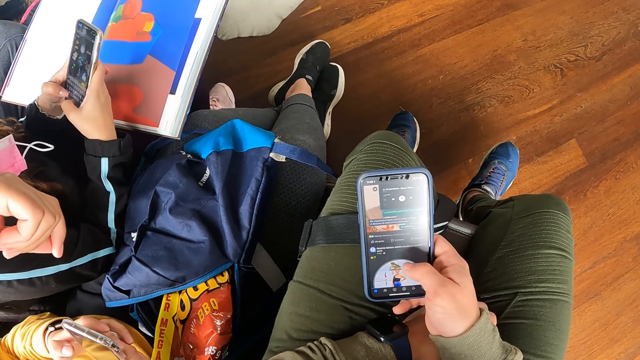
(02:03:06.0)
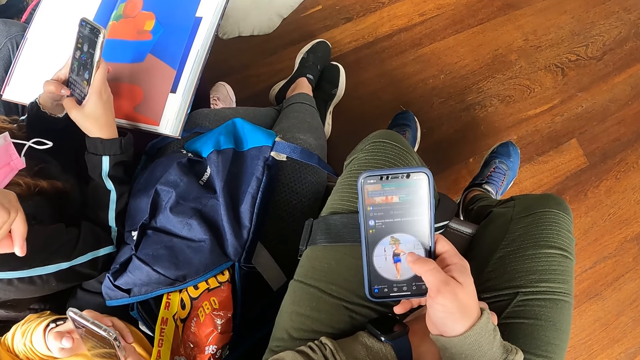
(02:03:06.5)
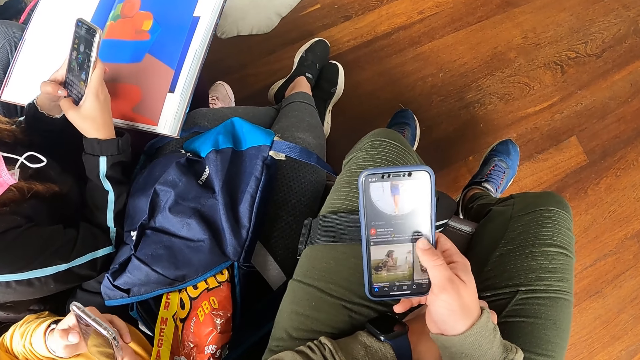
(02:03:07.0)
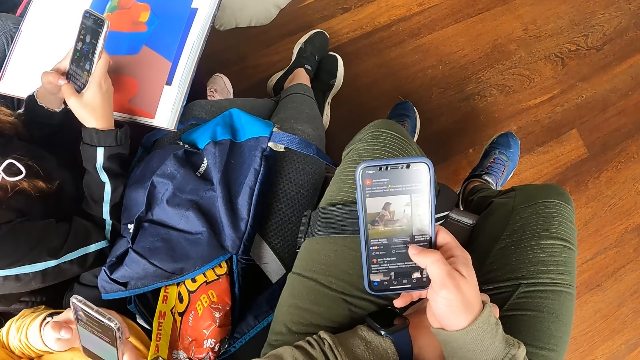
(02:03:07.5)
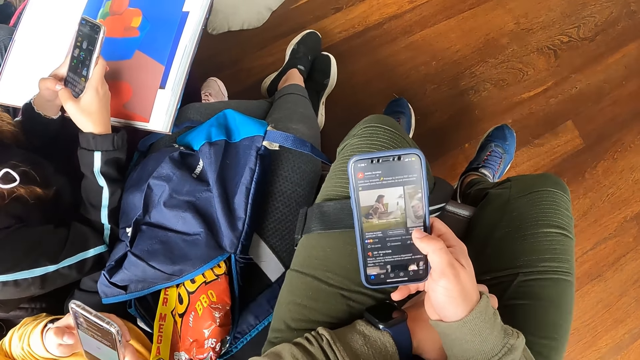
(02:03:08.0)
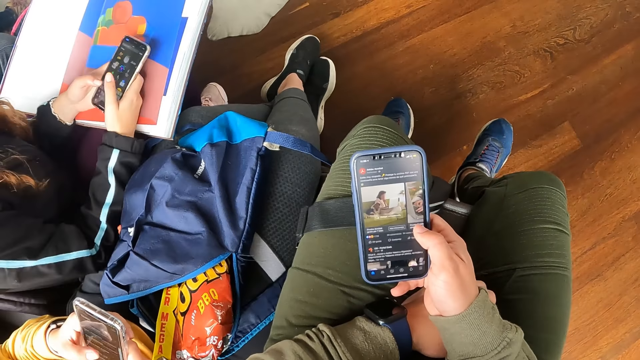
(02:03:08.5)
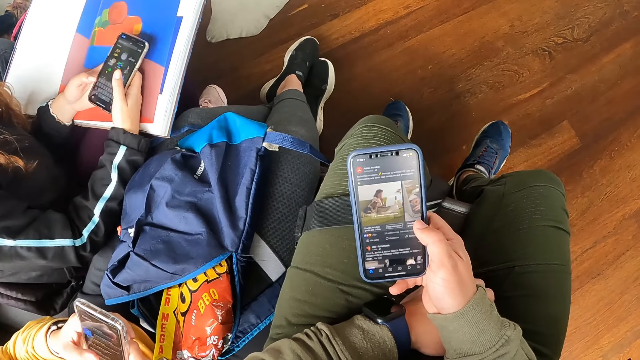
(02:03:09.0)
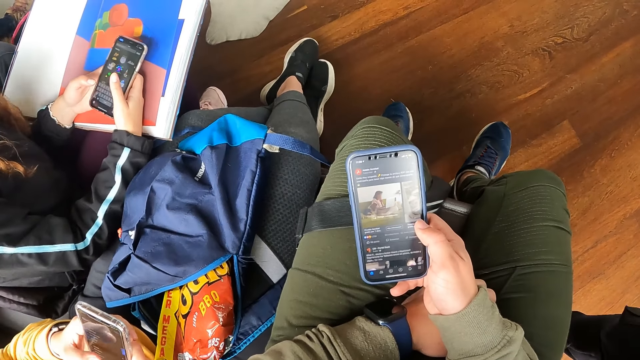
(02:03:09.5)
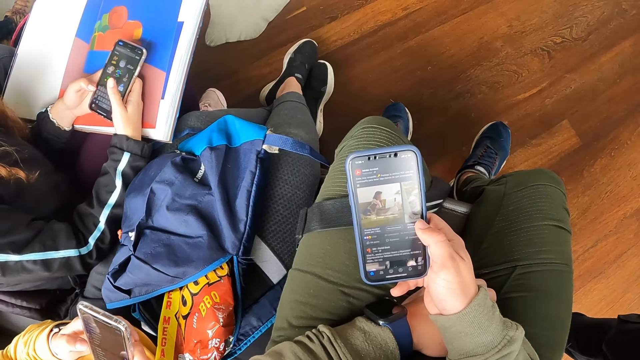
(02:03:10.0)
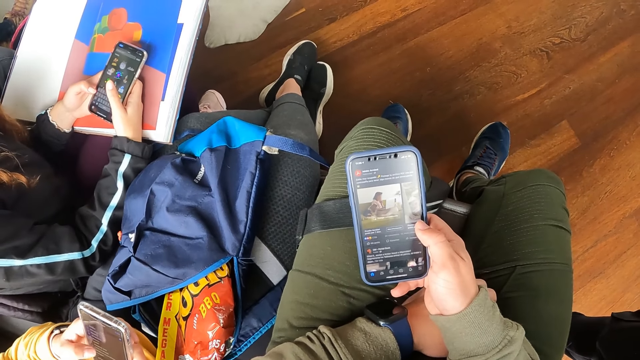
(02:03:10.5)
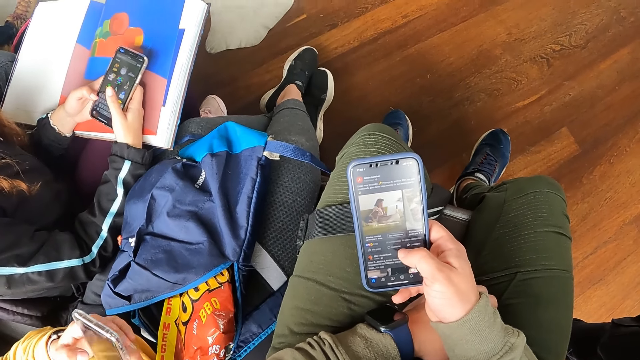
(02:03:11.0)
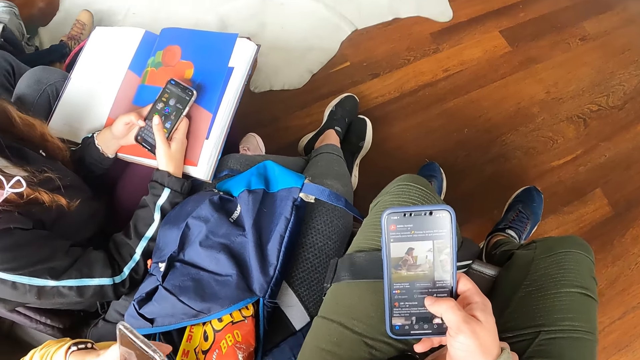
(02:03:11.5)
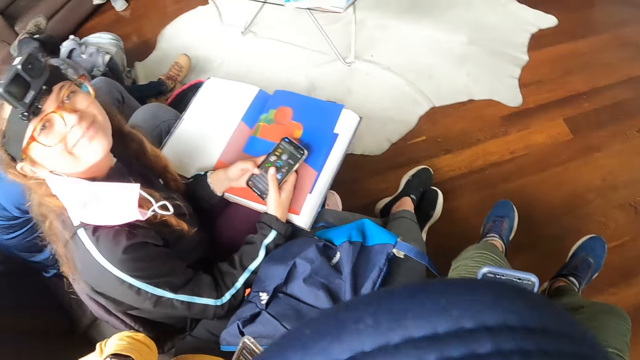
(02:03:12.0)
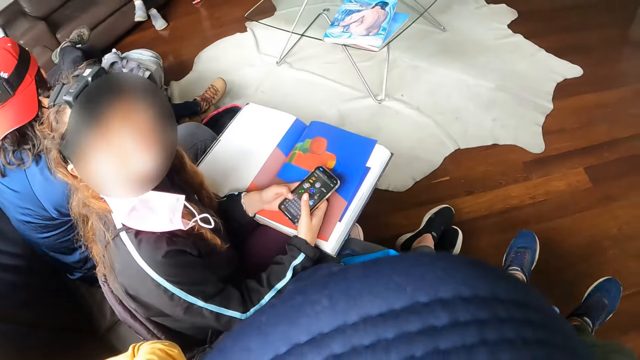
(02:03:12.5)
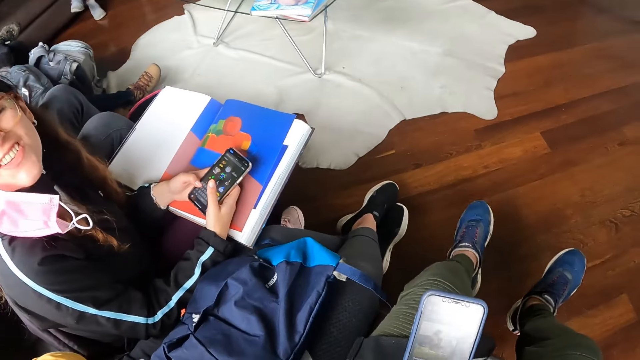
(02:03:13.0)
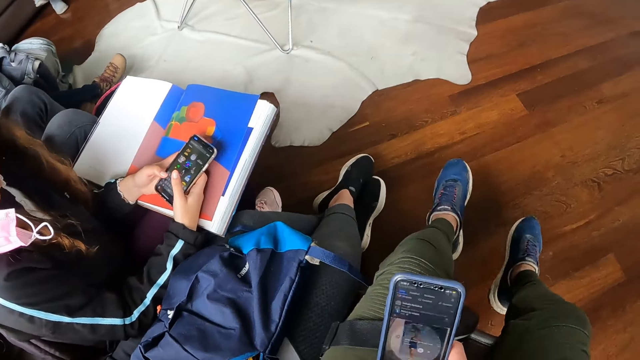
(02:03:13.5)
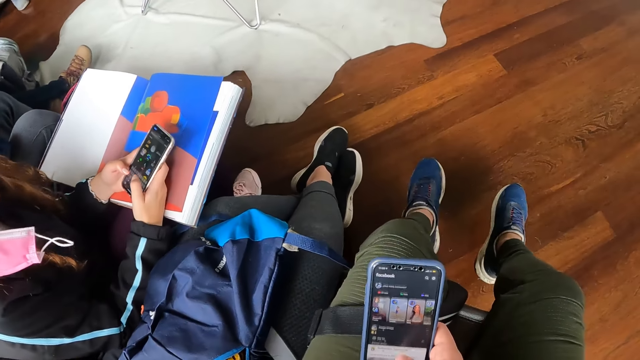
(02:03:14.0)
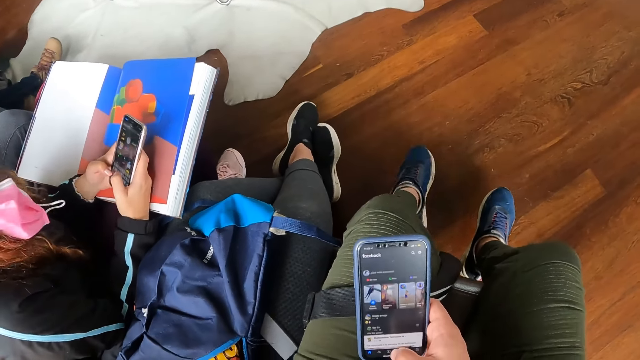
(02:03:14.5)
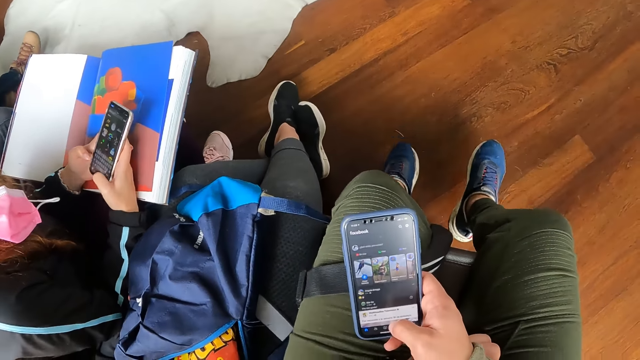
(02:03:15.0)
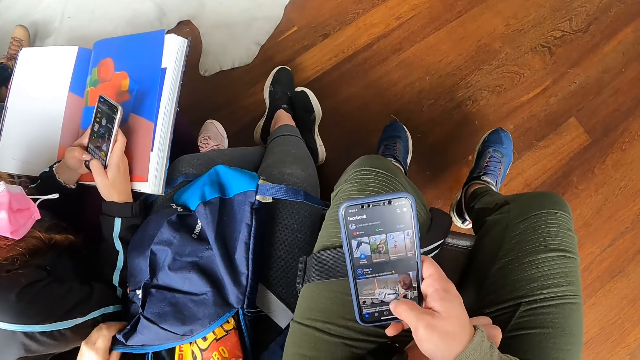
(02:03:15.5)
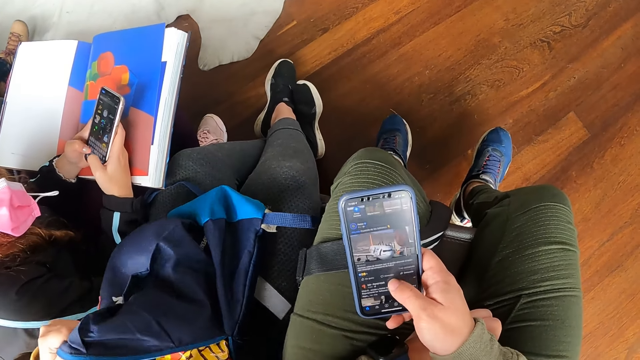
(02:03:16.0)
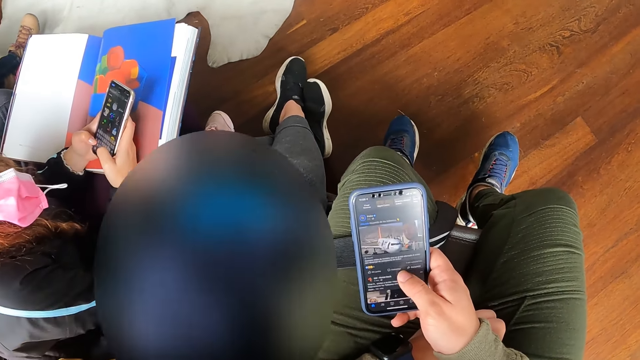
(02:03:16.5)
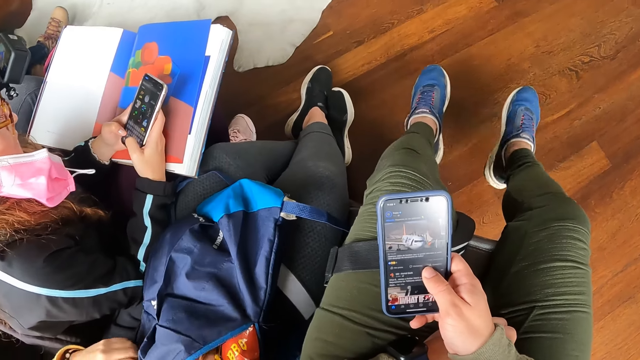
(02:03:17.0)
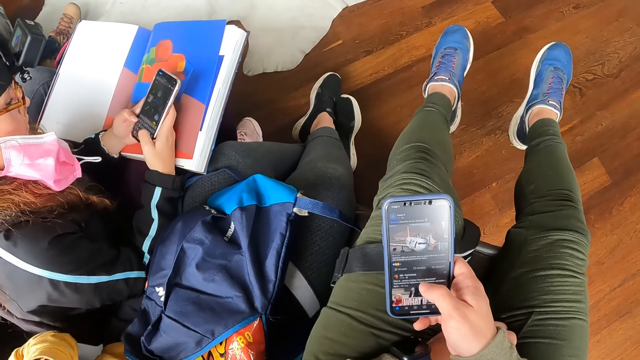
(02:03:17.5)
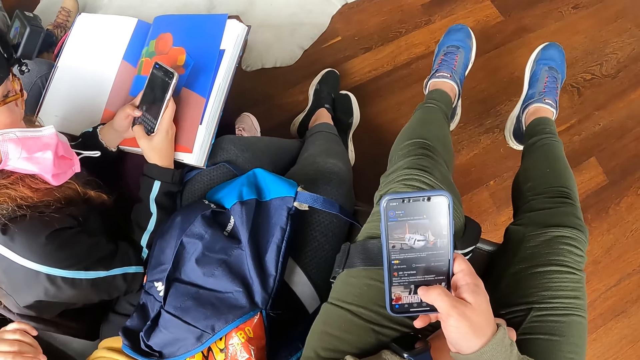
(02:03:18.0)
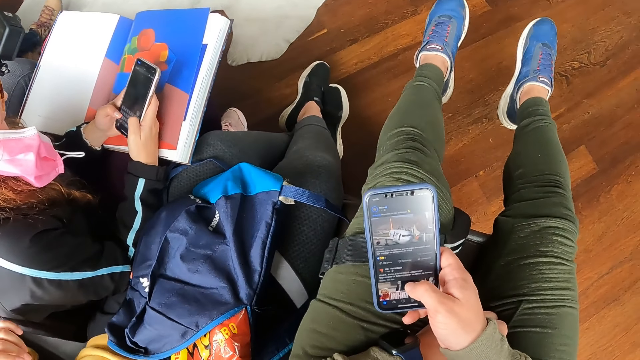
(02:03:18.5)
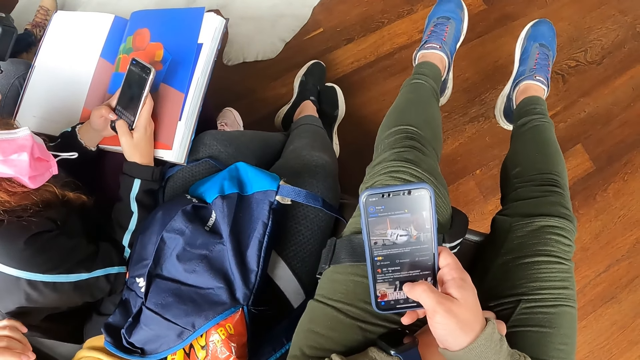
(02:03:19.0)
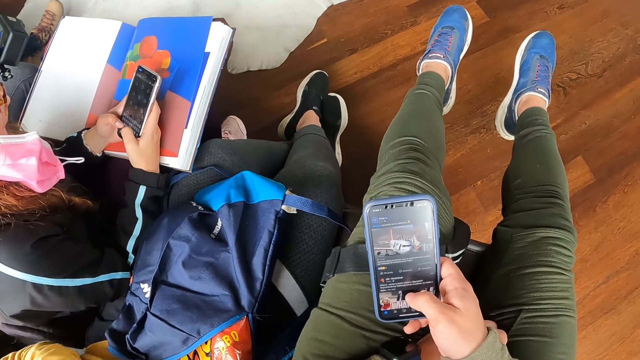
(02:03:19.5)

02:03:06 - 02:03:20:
The woman operates the phone in both hands. The woman lifts the blue bag on her legs with her left hand and puts the phone in her right hand into the blue bag.

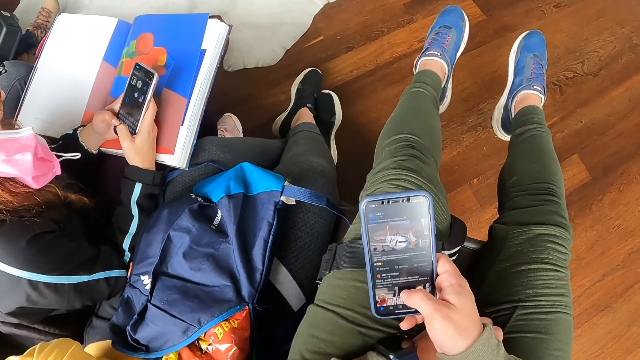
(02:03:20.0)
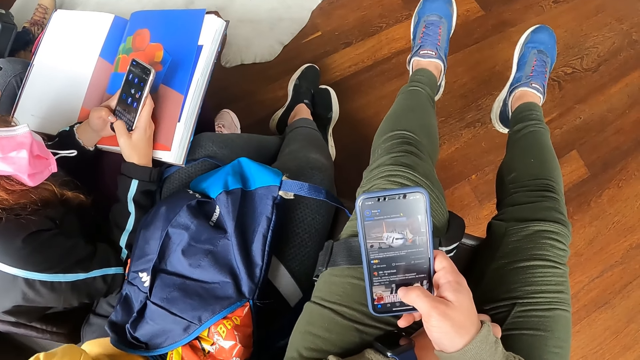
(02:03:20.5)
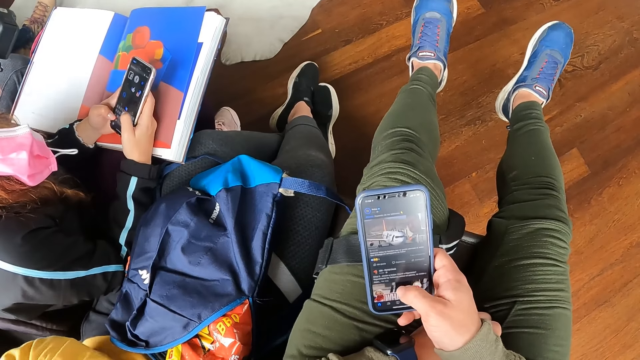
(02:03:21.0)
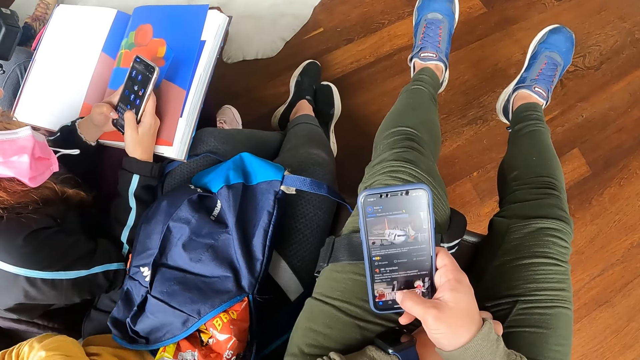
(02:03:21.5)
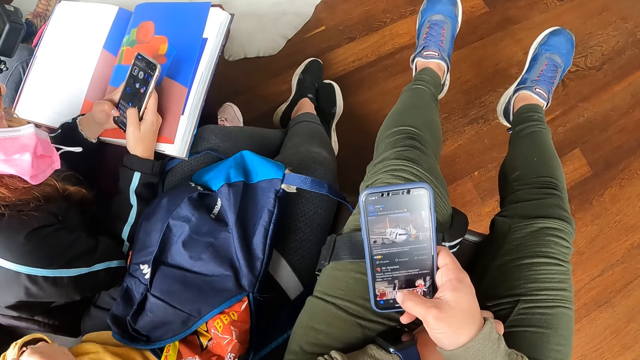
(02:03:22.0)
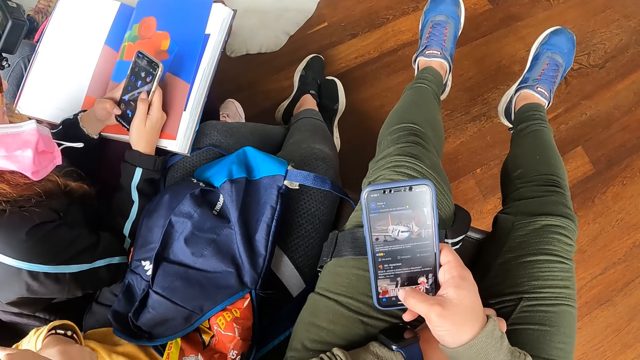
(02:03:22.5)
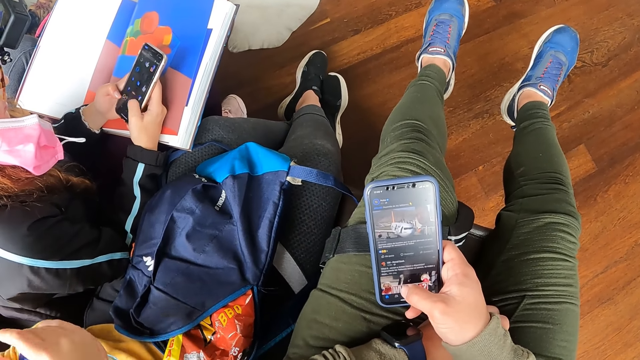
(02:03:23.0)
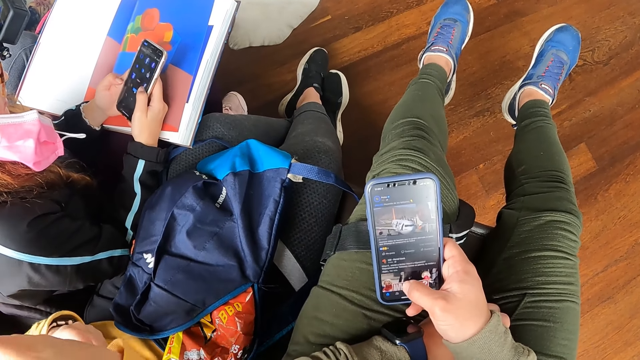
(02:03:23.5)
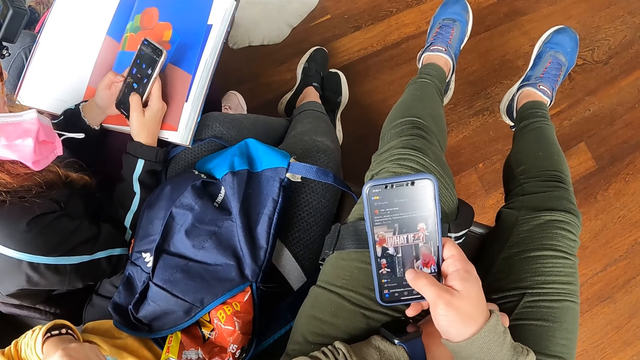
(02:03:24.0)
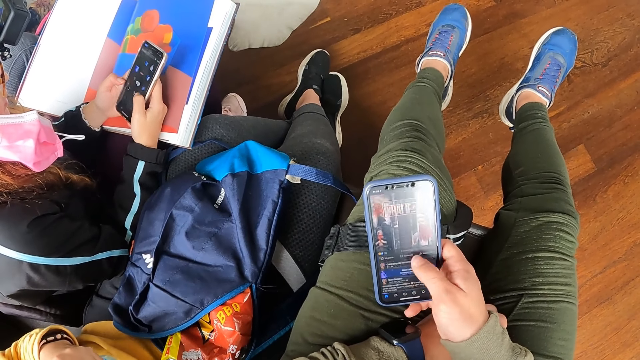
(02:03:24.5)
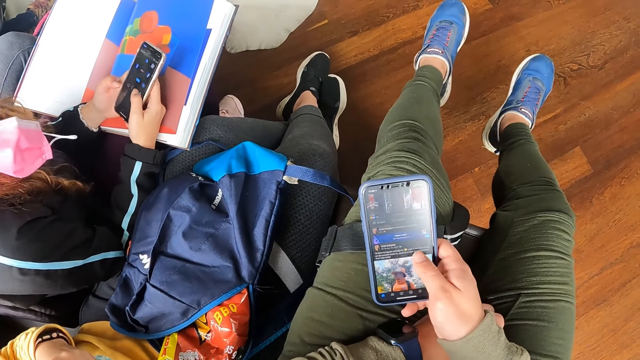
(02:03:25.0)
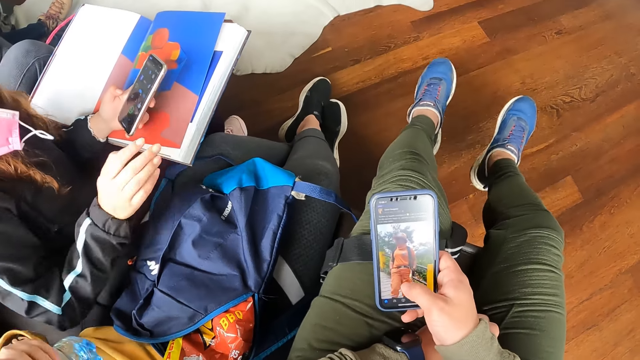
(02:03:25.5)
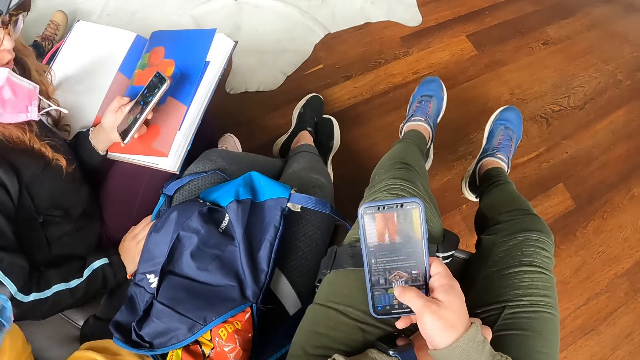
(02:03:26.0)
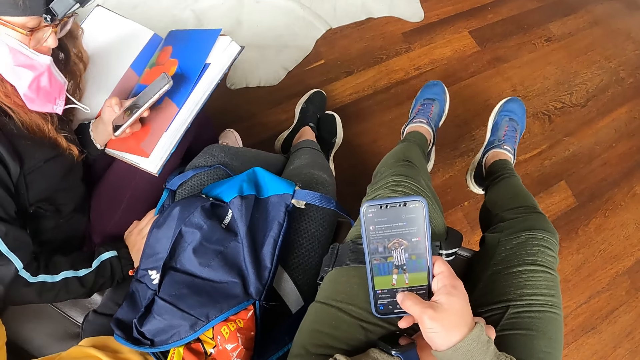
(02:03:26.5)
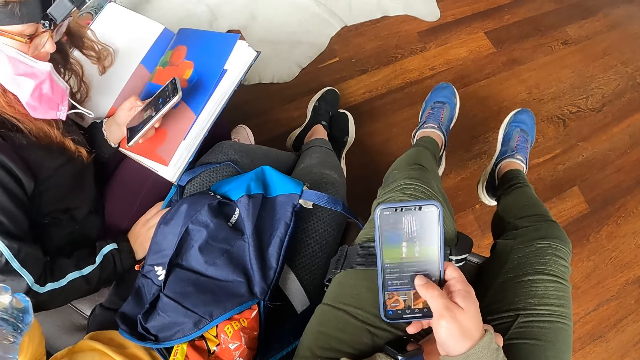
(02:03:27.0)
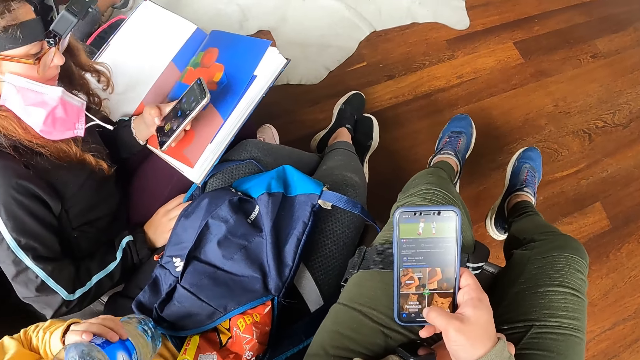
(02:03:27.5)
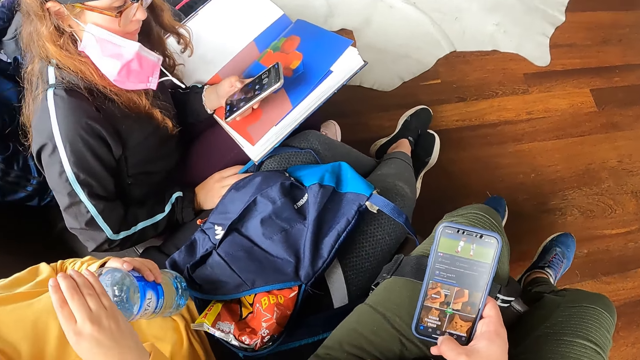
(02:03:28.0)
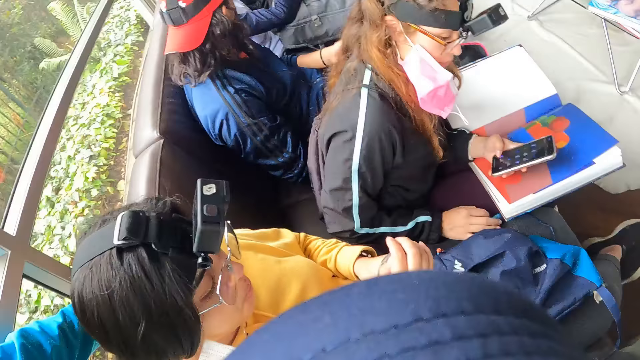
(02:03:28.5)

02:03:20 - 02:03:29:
The woman carries a bottle of water with her left hand and opens the bottle of water with both hands. Another woman operates the phone with her left hand. The first woman lowers the bottle of water from her mouth with her left hand and closes the bottle of water with both hands.
